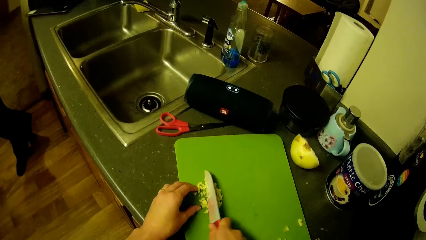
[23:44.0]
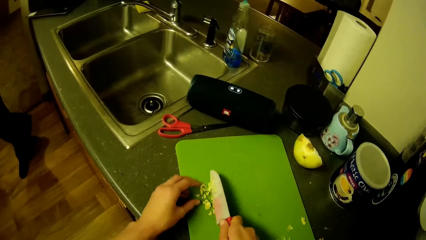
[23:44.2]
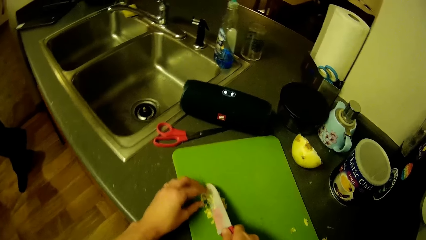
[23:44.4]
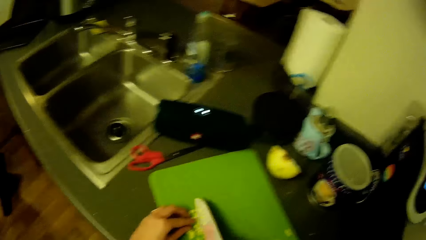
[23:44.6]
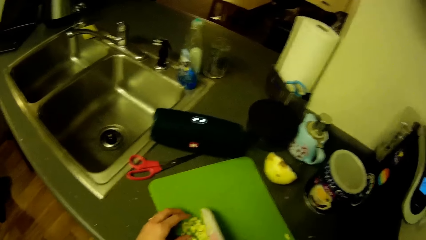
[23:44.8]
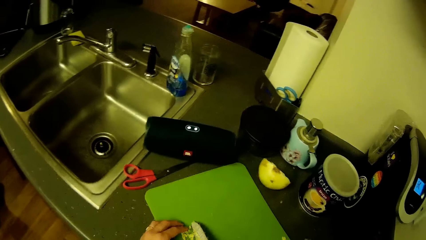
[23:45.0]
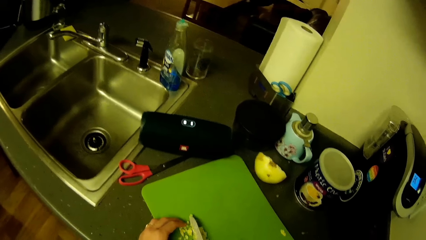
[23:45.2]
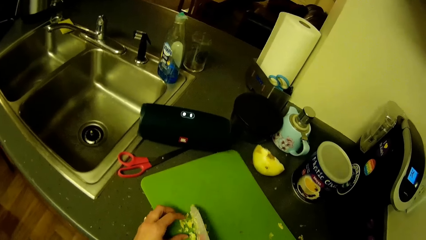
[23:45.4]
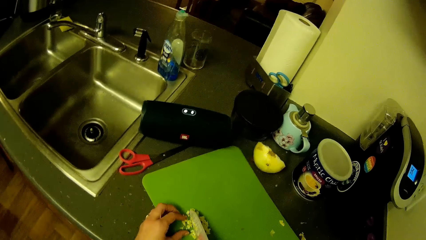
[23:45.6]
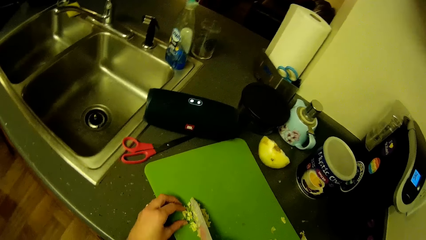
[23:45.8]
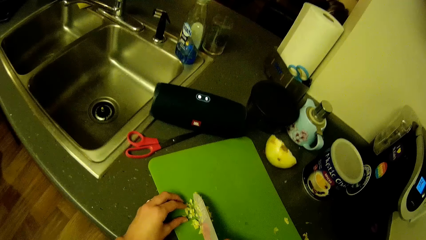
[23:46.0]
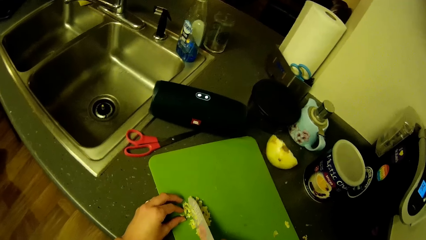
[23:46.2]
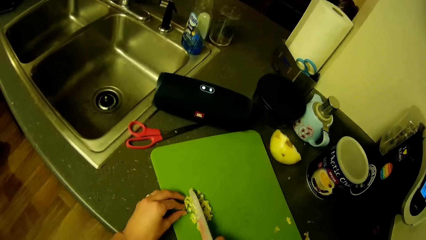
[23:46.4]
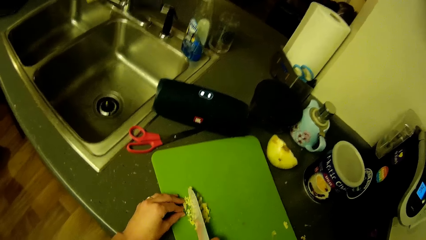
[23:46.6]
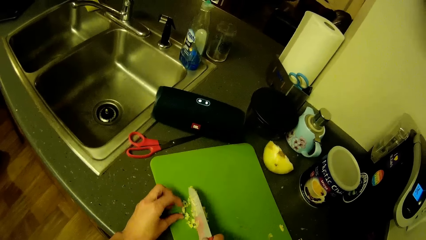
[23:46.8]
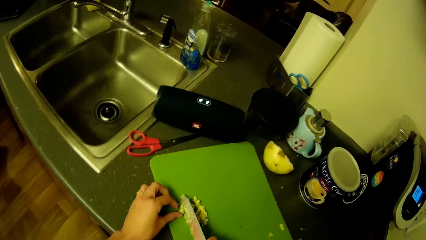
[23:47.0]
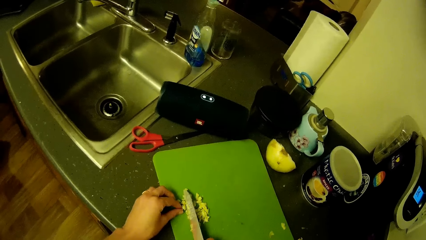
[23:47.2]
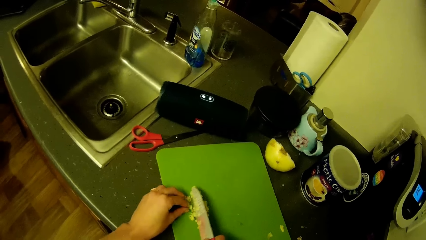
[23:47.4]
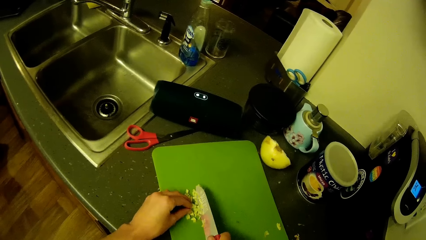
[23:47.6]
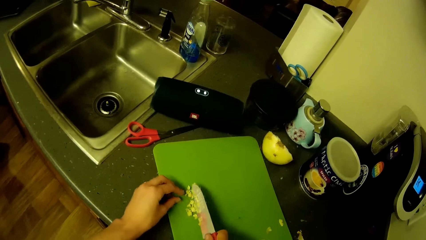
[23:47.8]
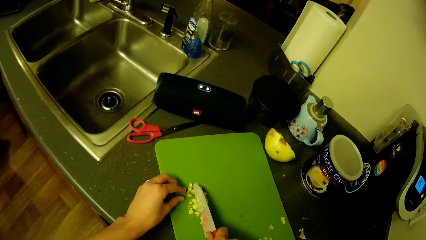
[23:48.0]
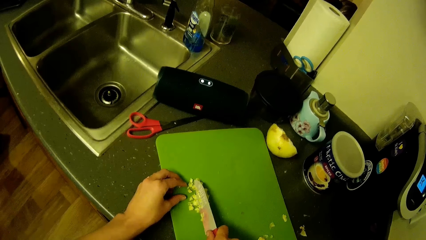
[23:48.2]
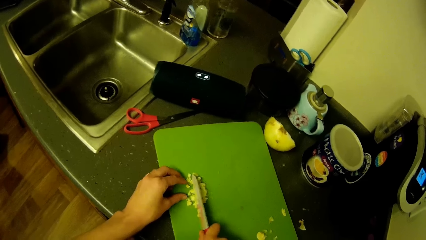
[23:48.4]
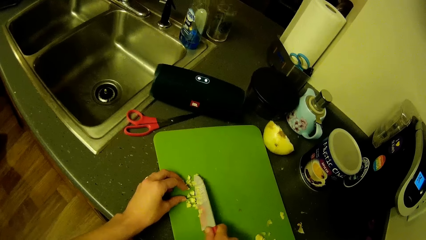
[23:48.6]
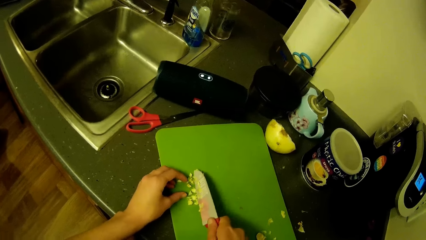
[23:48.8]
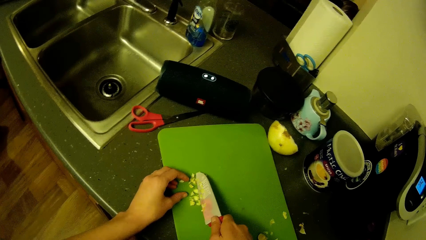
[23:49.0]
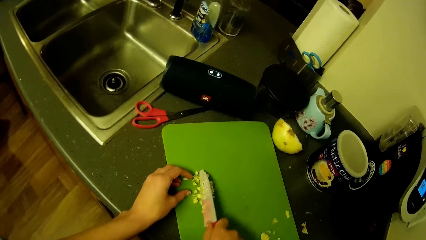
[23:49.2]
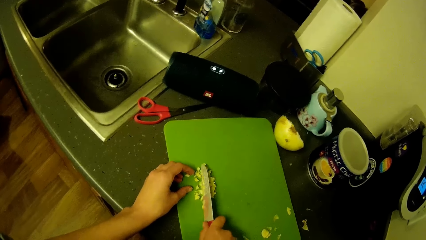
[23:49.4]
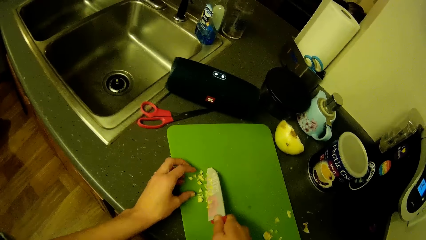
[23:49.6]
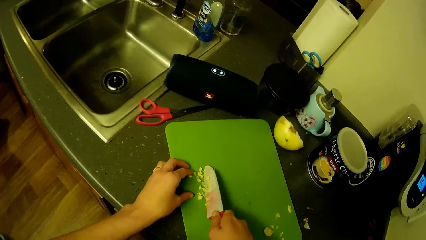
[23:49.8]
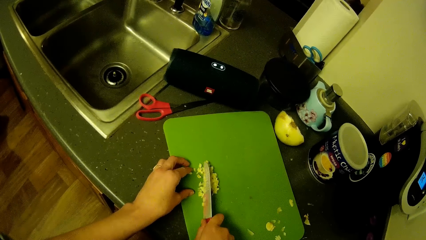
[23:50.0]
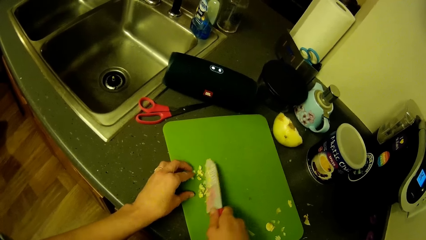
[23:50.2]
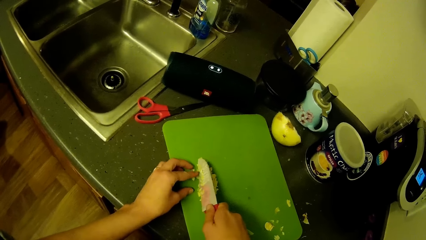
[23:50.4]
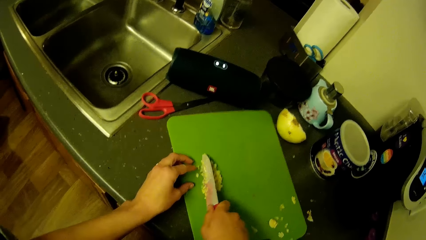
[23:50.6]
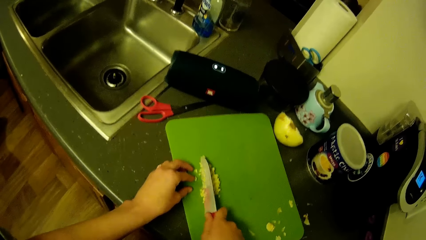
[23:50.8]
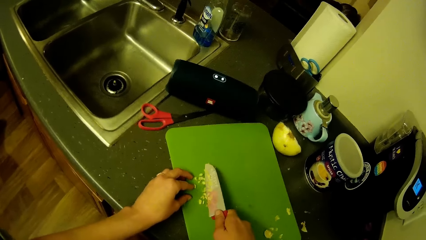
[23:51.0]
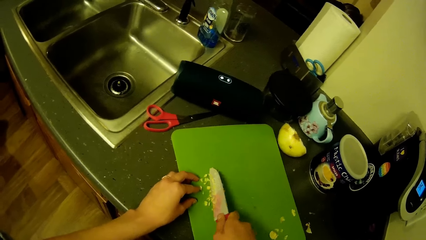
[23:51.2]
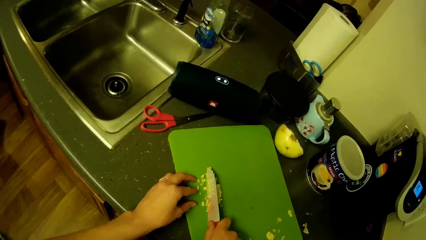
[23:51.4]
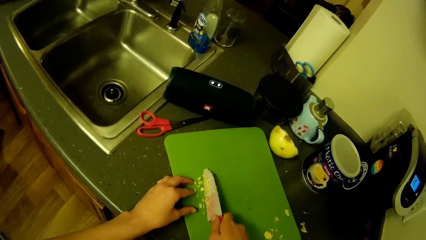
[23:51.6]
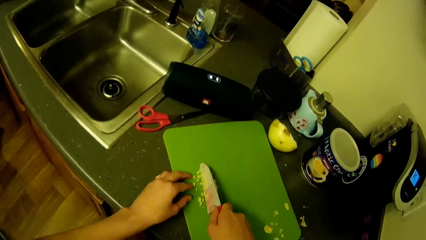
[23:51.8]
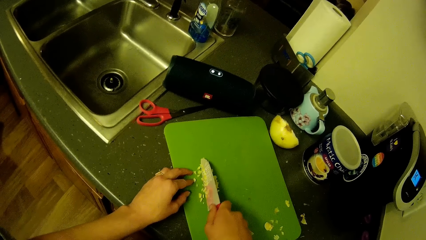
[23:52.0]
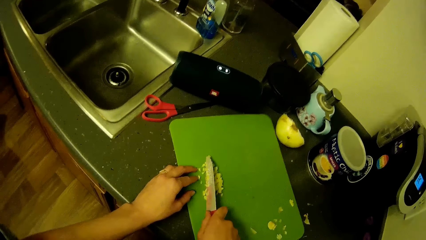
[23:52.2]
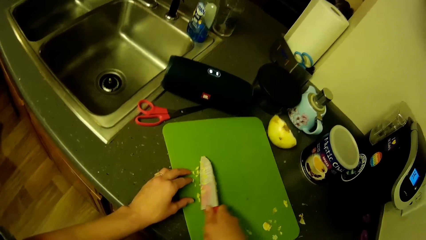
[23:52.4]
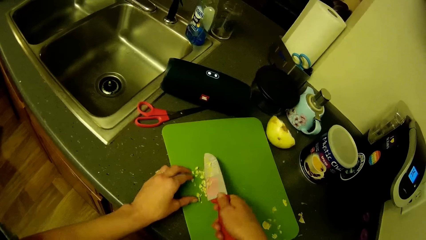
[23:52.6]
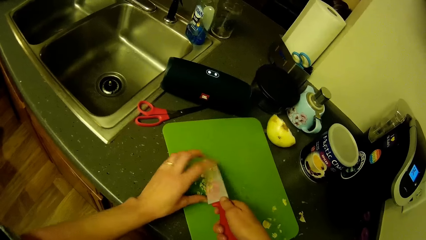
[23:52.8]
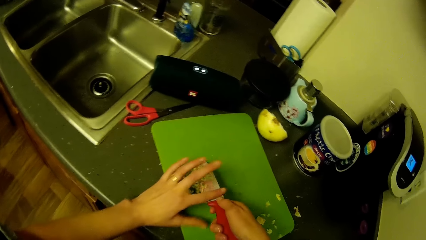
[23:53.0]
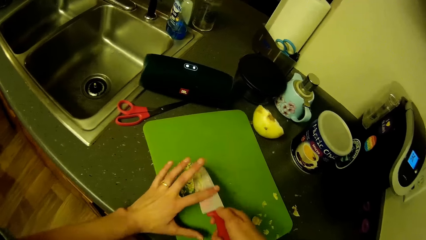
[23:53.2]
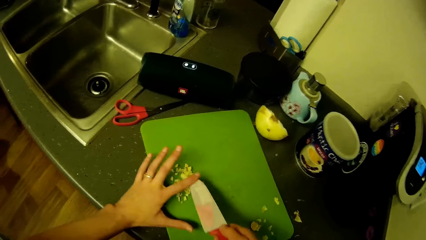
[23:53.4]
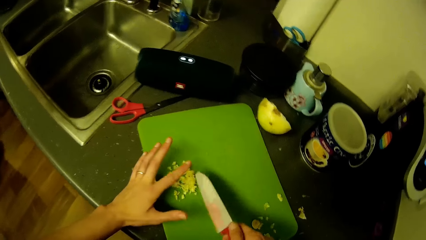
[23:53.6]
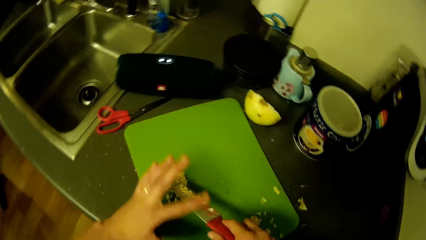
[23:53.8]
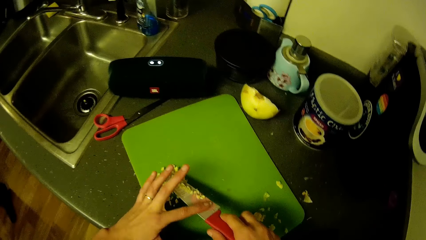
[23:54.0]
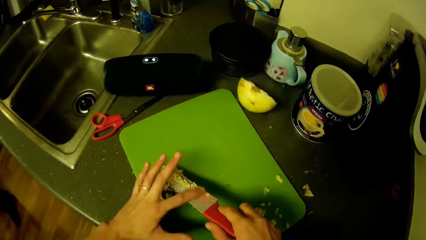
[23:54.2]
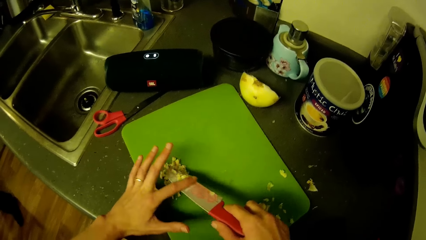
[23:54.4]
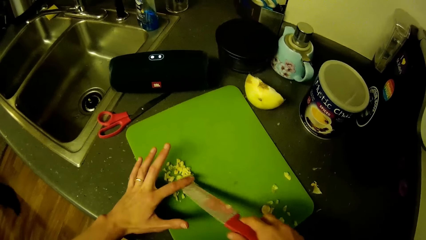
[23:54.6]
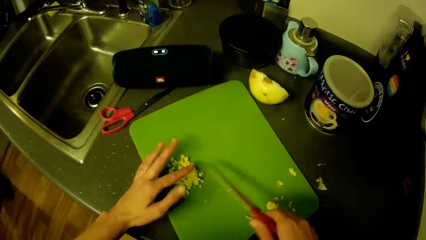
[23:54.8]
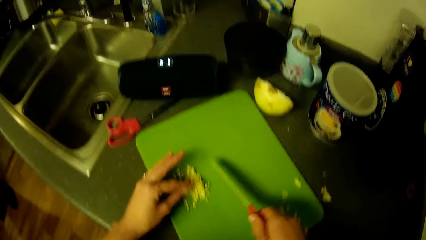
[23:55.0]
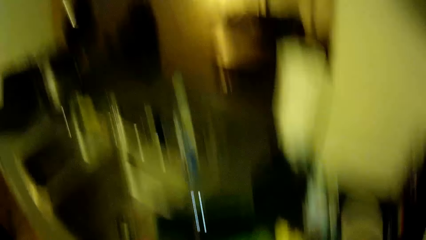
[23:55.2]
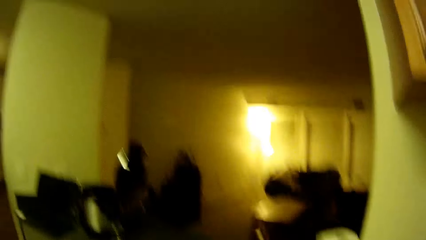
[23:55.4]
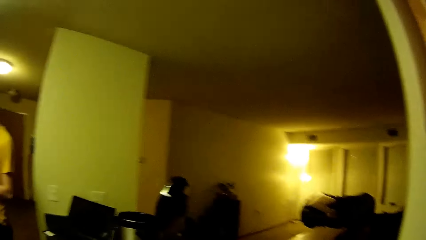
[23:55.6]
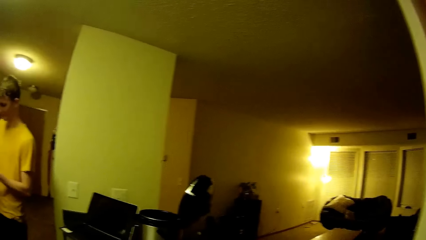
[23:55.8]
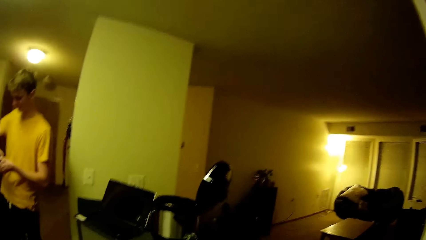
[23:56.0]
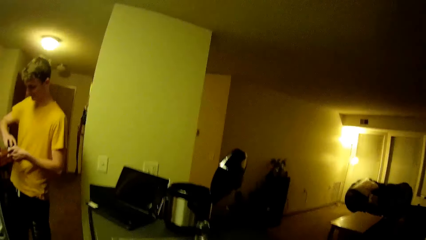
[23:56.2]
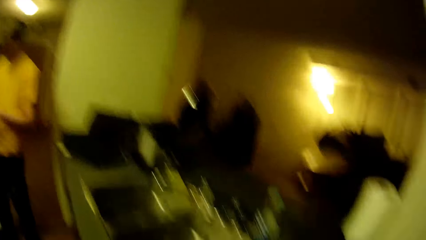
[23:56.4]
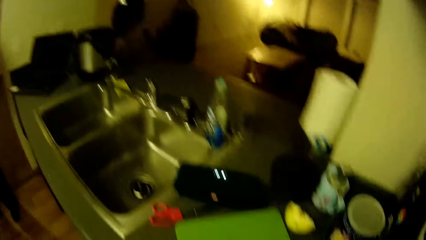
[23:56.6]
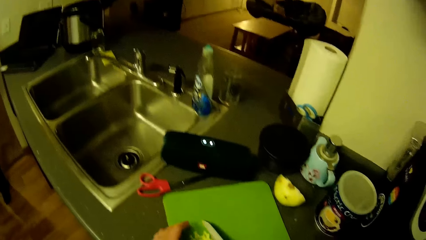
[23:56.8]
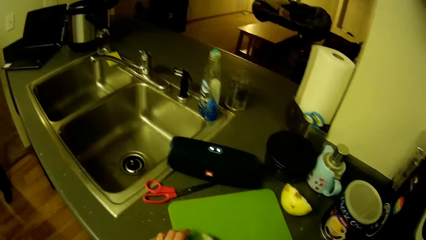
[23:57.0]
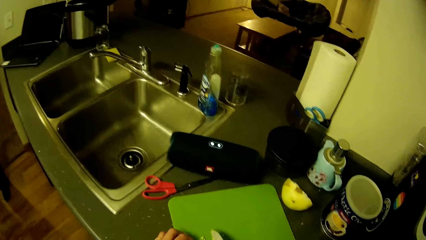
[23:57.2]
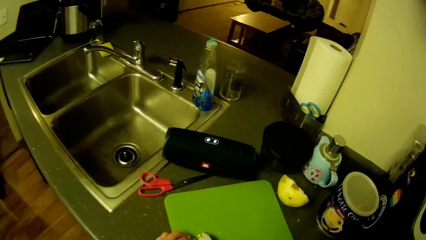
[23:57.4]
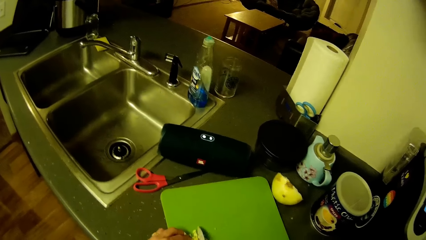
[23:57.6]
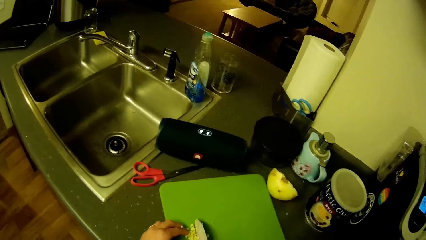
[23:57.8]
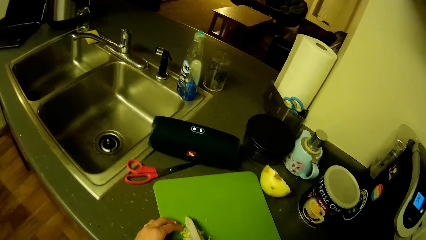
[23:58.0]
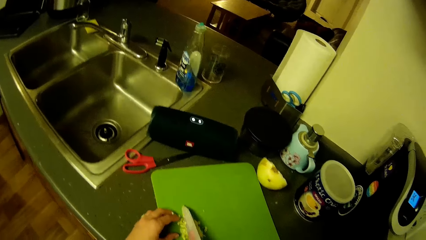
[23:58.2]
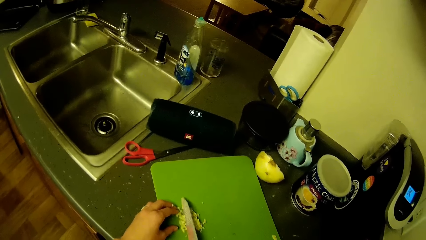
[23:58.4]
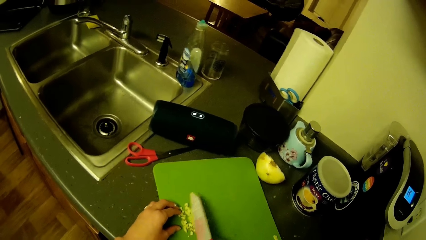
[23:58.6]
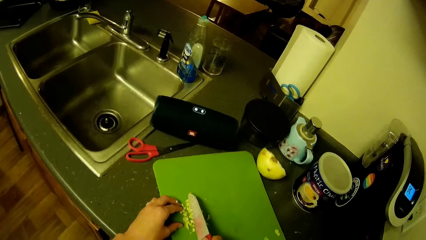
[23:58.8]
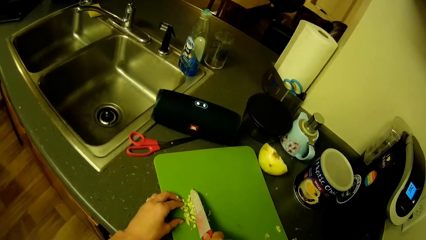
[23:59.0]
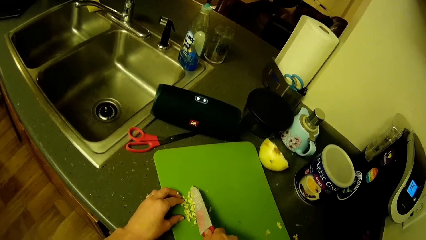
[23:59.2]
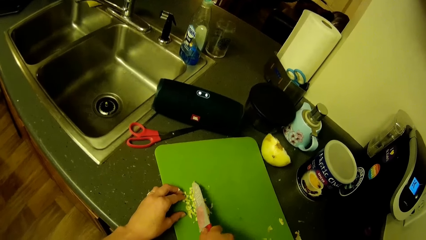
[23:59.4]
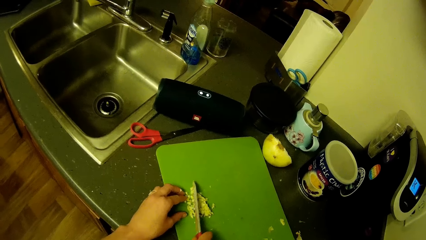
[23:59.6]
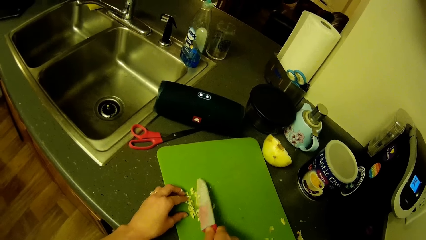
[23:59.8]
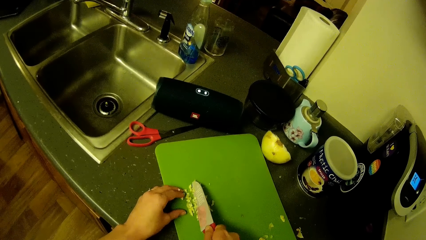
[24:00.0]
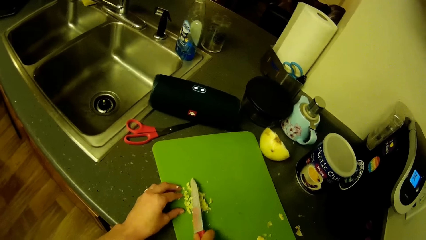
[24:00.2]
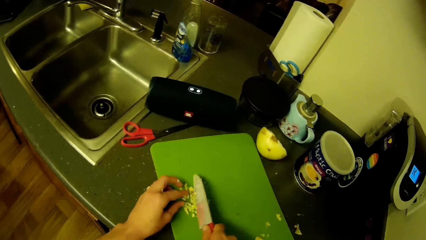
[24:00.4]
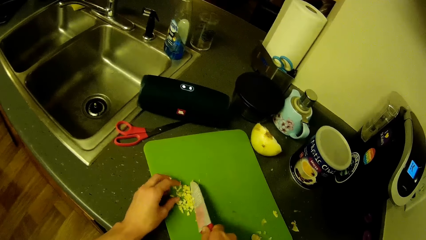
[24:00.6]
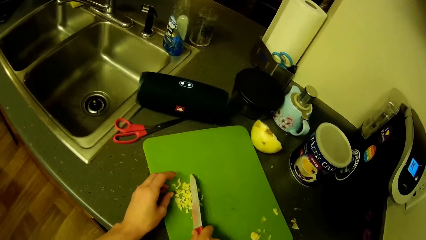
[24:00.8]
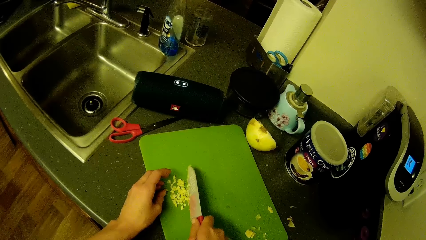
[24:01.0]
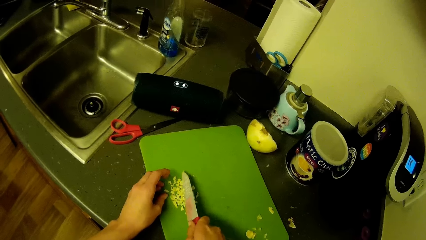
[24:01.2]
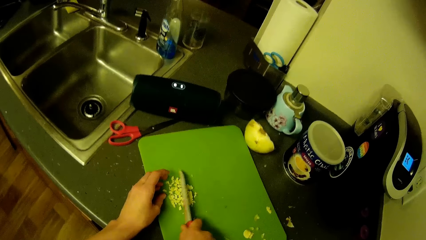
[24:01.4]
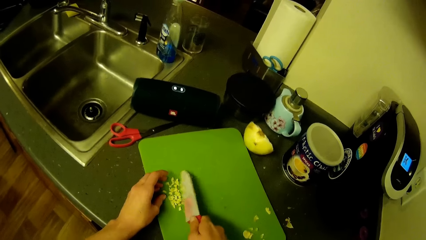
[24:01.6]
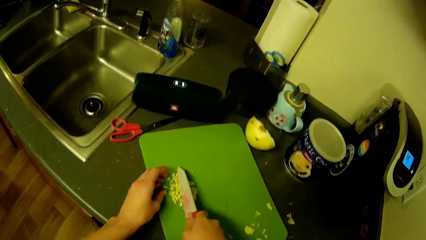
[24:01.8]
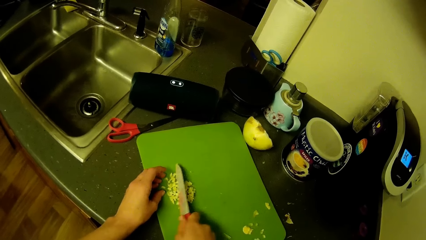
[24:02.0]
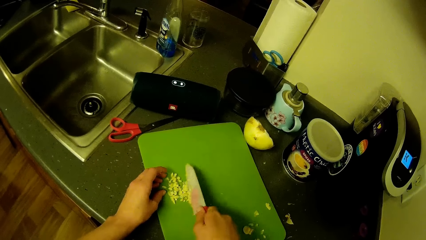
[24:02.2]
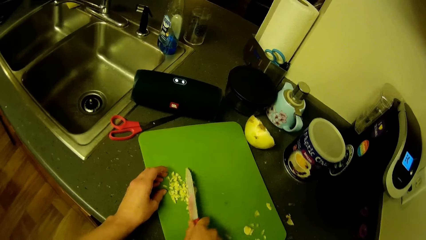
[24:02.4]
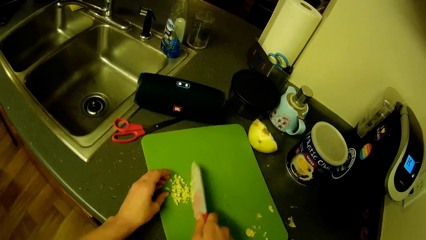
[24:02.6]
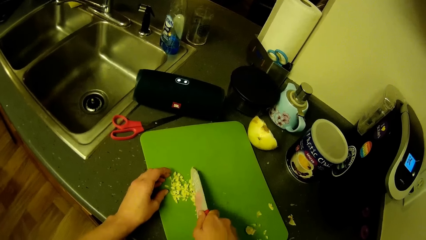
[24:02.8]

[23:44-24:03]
The camera wearer removes something from the knife. The man opens something. The camera wearer slices something.
